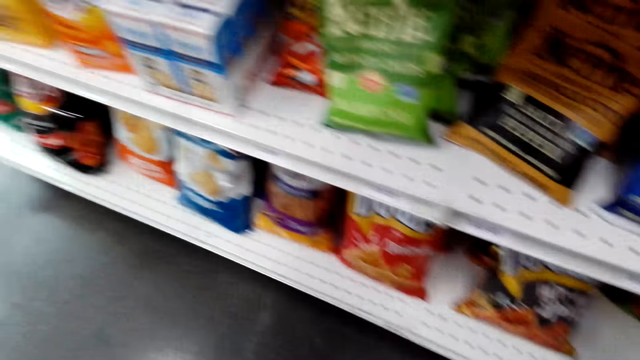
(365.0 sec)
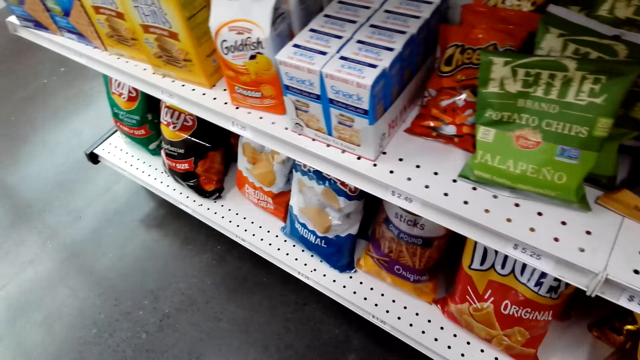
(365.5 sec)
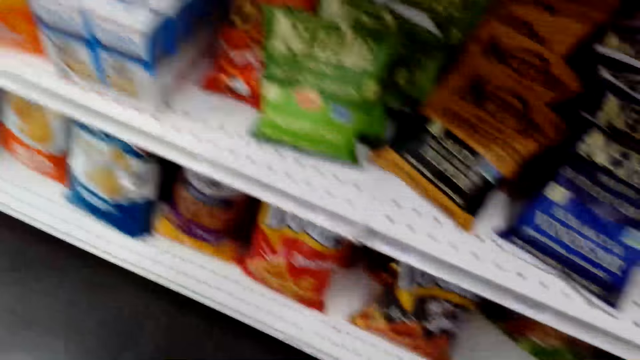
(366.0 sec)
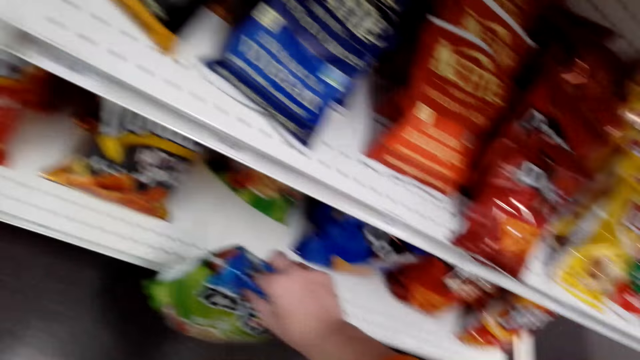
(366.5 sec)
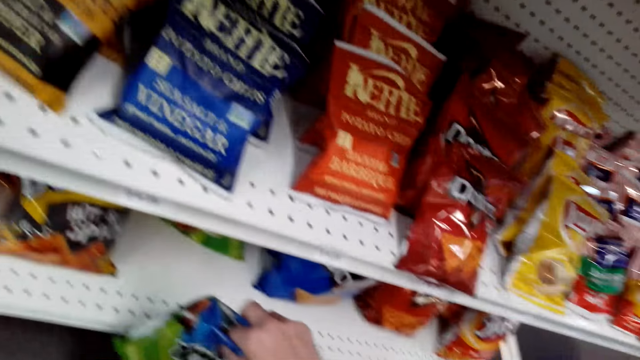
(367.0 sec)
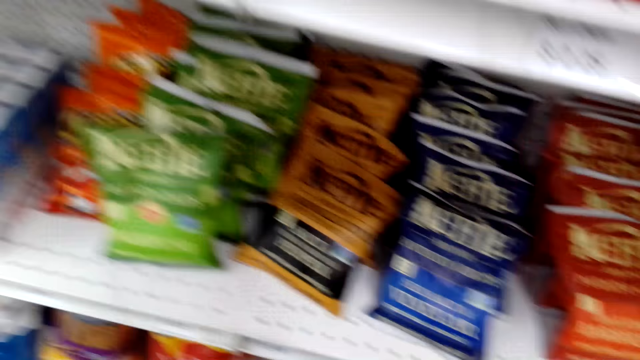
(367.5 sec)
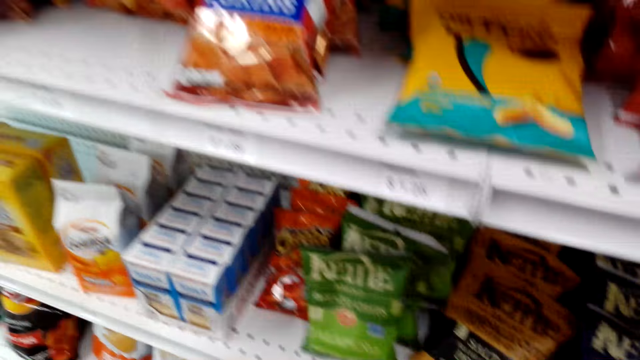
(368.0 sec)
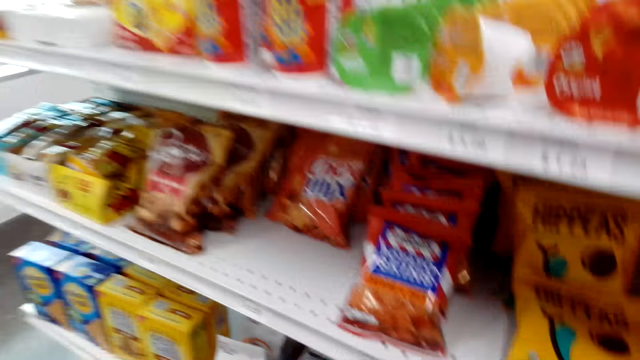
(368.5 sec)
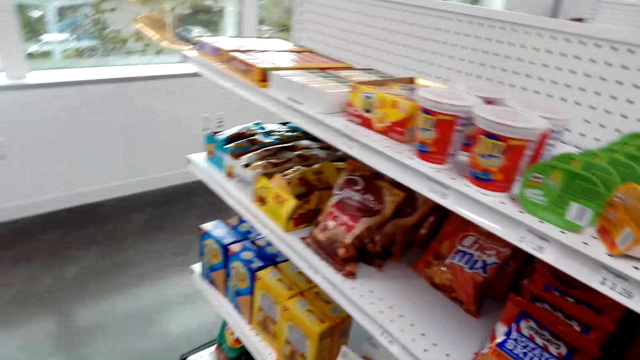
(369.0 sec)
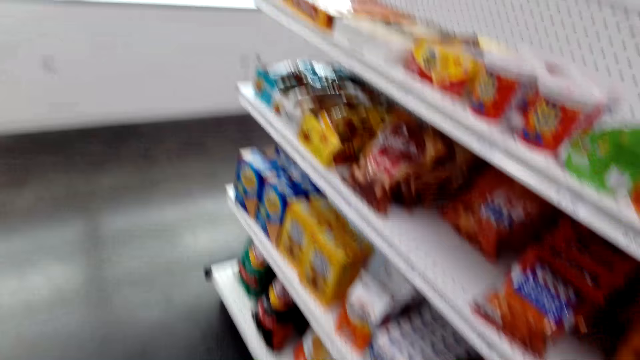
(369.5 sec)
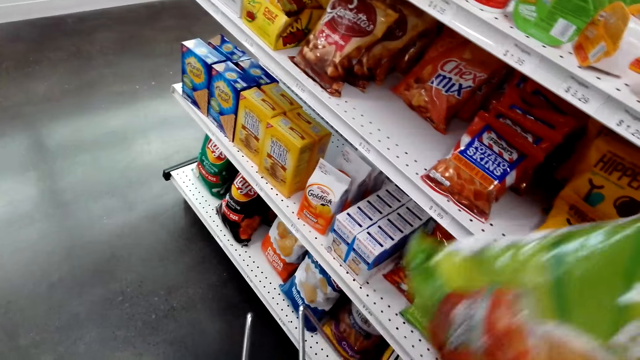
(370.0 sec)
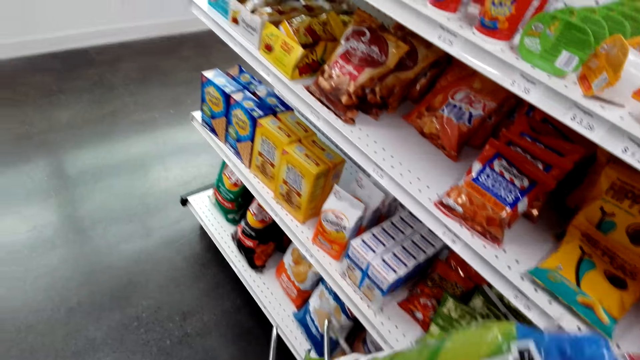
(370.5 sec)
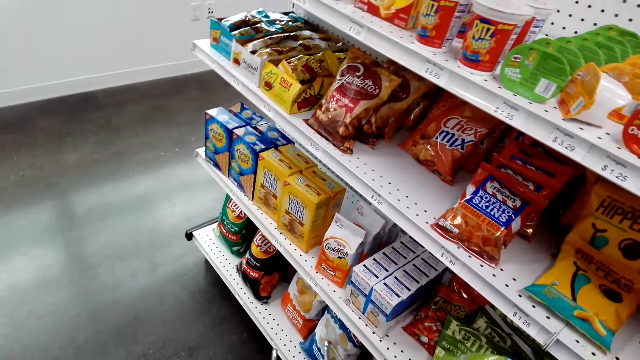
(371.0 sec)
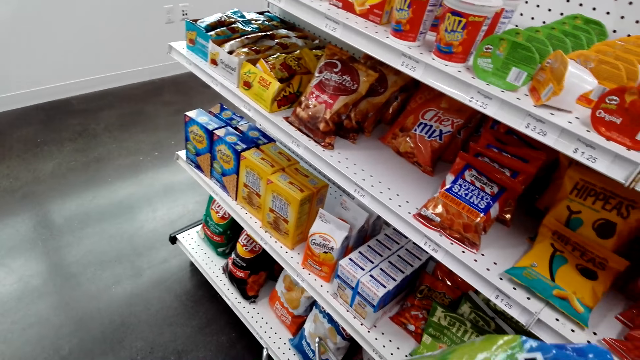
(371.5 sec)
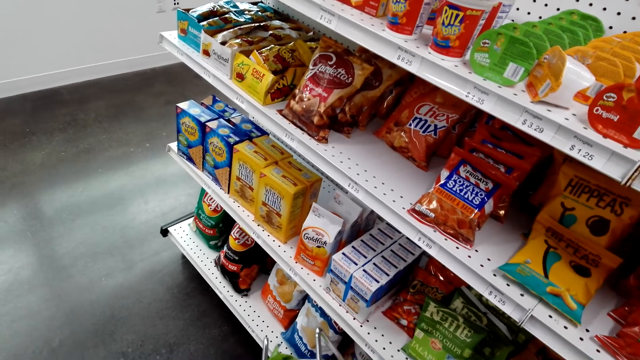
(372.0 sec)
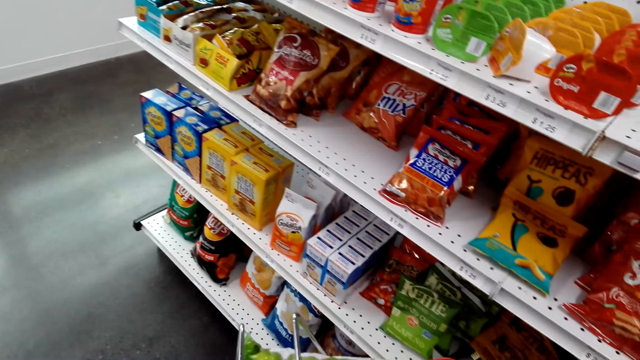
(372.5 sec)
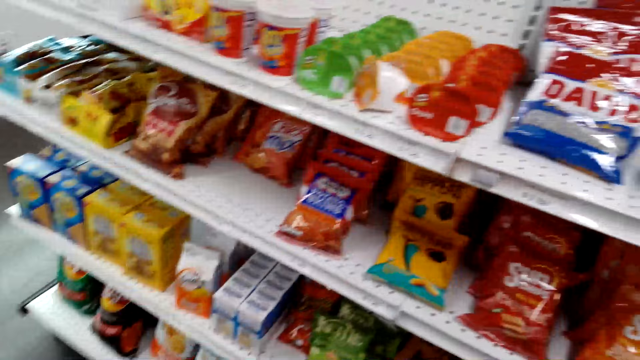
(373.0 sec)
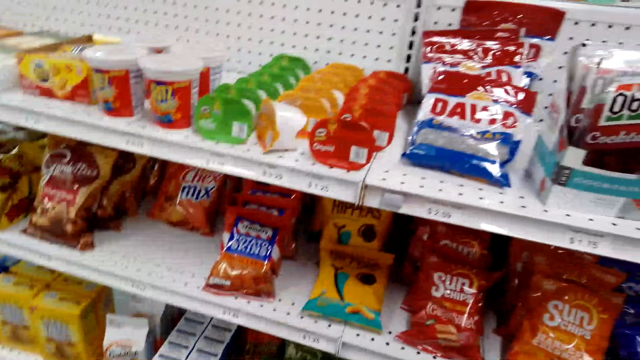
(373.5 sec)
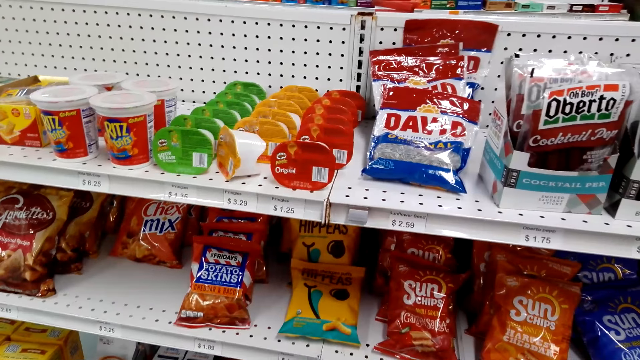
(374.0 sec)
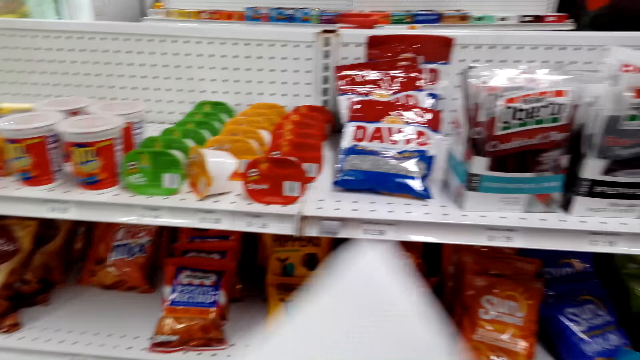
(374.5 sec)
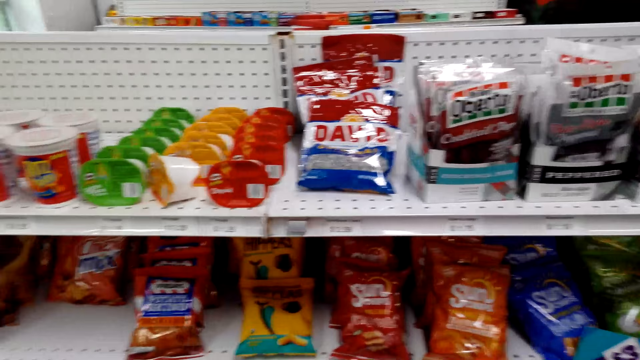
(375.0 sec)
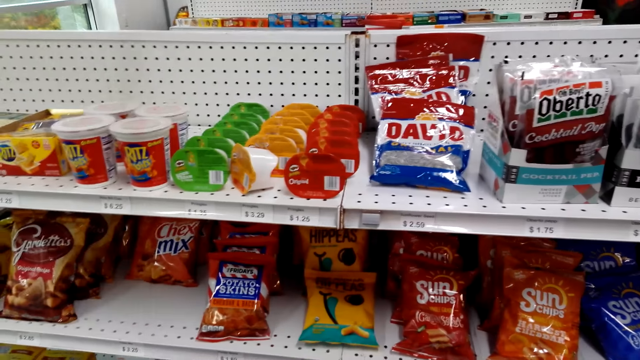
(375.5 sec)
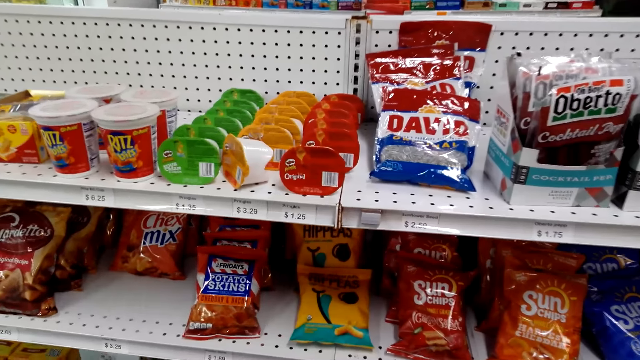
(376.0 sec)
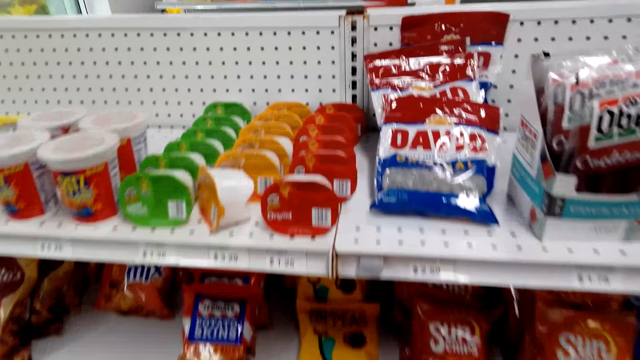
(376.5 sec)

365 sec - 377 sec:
The camera wearer looks around. They turn around and put a toastilla in the shopping basket. They look around.

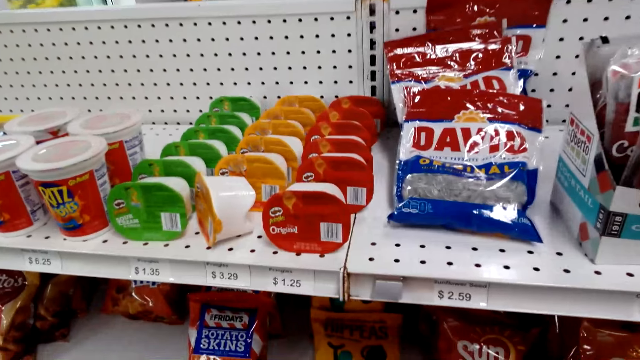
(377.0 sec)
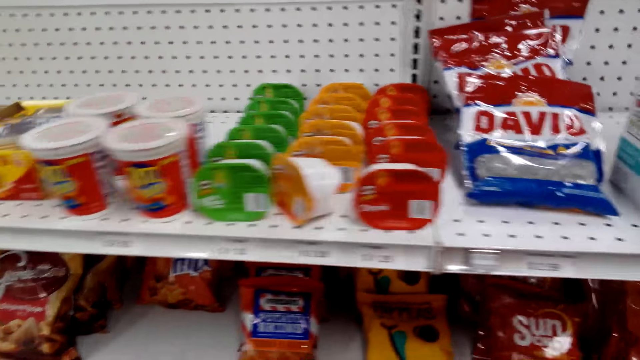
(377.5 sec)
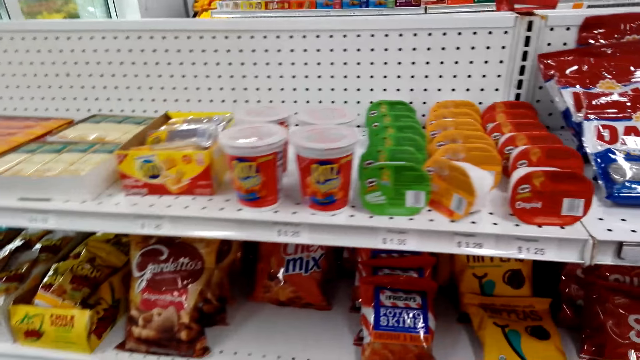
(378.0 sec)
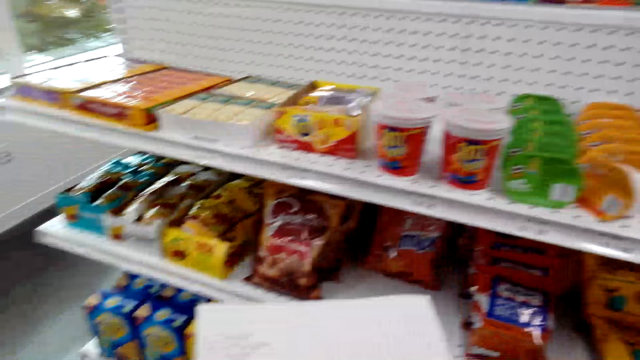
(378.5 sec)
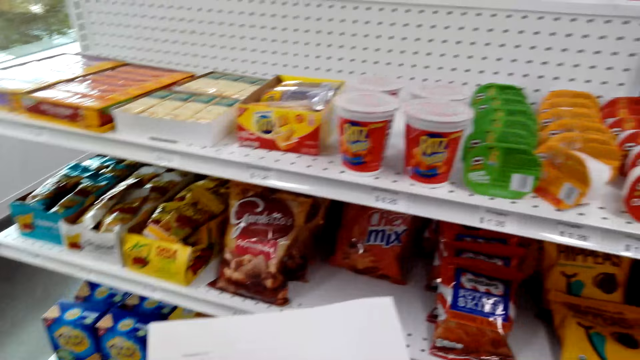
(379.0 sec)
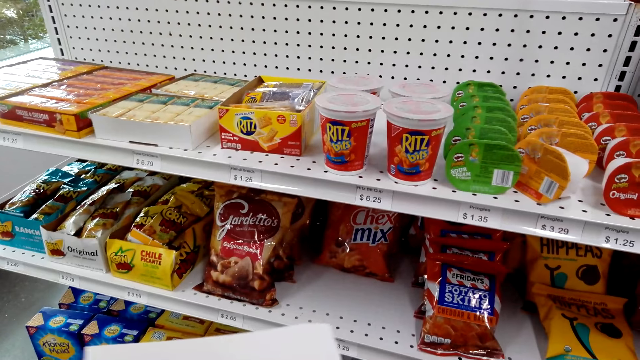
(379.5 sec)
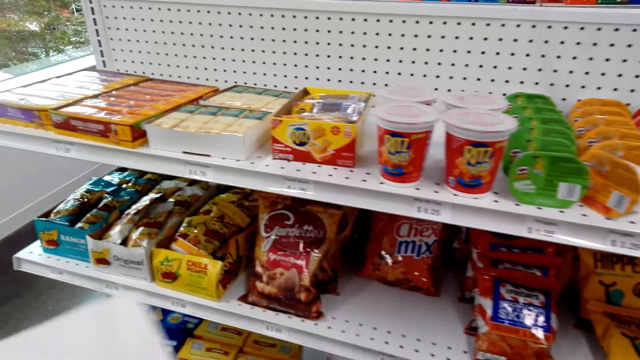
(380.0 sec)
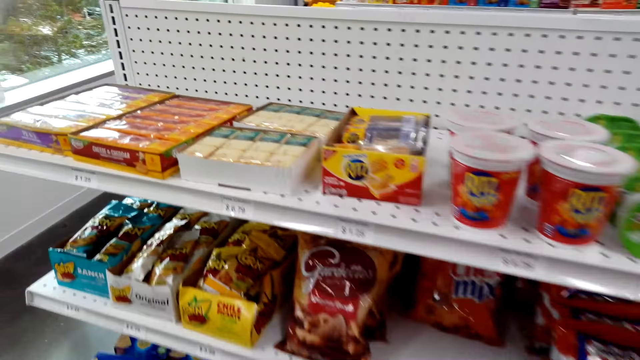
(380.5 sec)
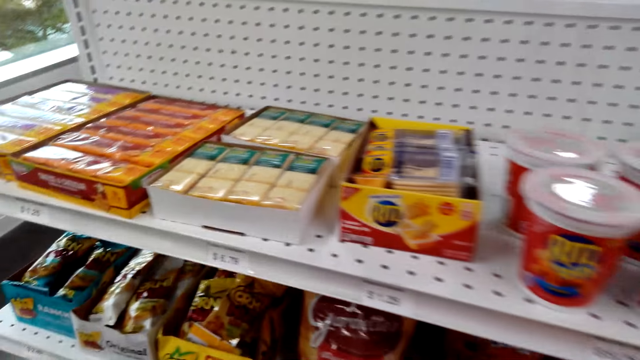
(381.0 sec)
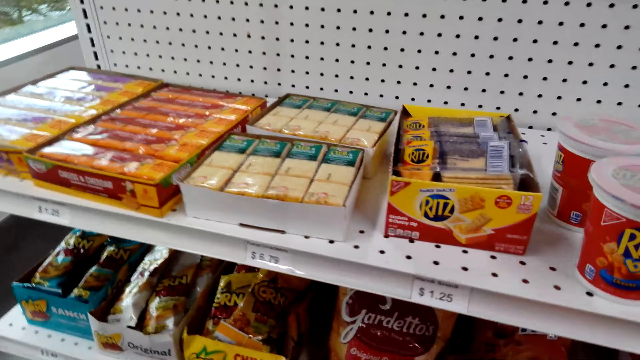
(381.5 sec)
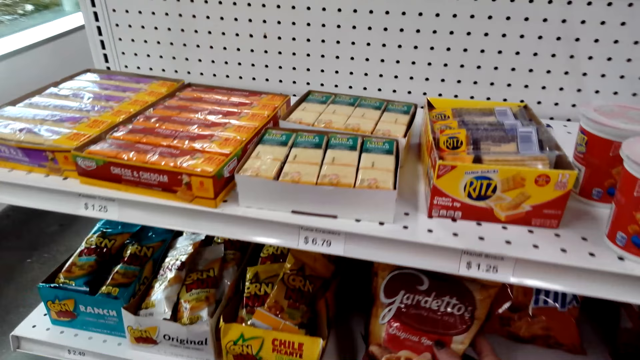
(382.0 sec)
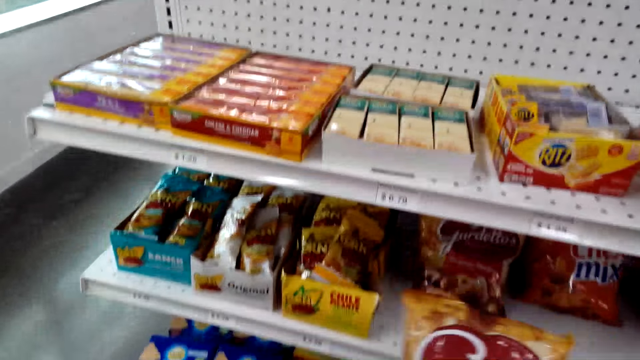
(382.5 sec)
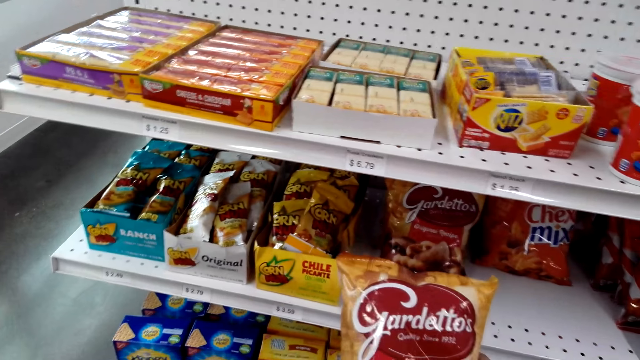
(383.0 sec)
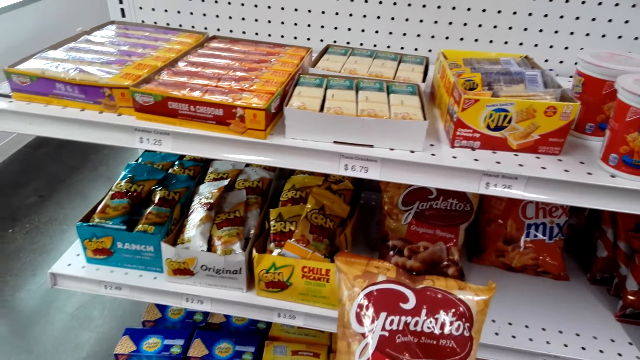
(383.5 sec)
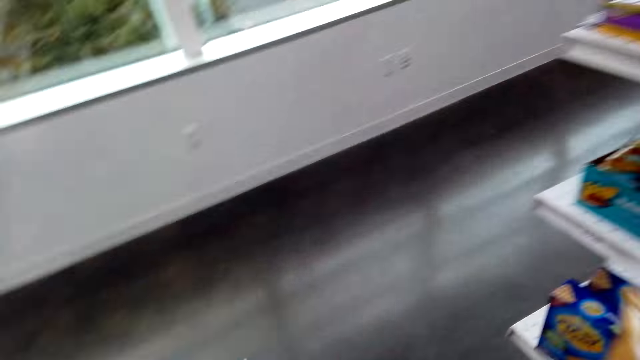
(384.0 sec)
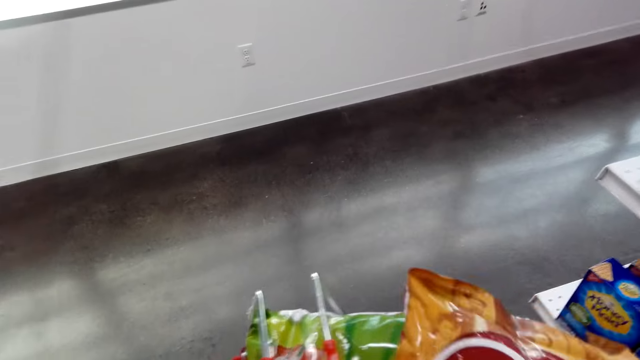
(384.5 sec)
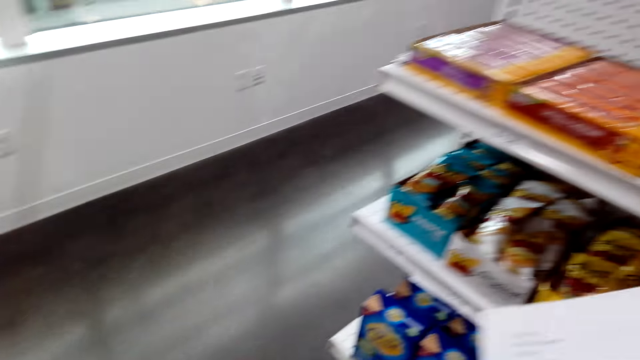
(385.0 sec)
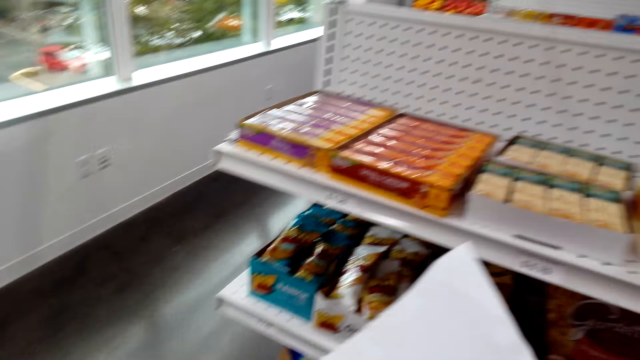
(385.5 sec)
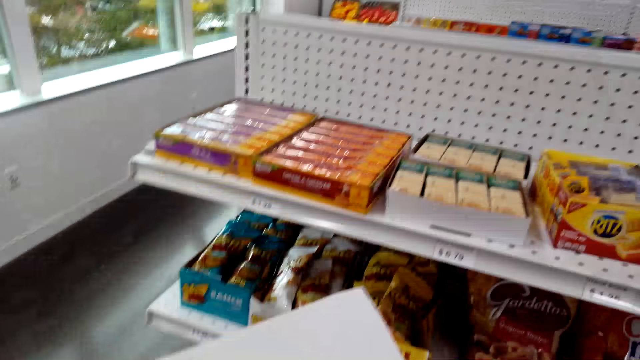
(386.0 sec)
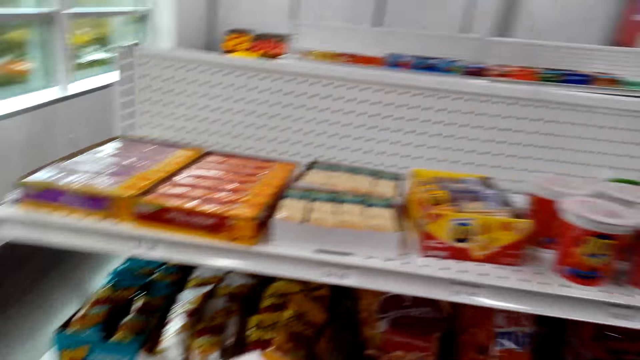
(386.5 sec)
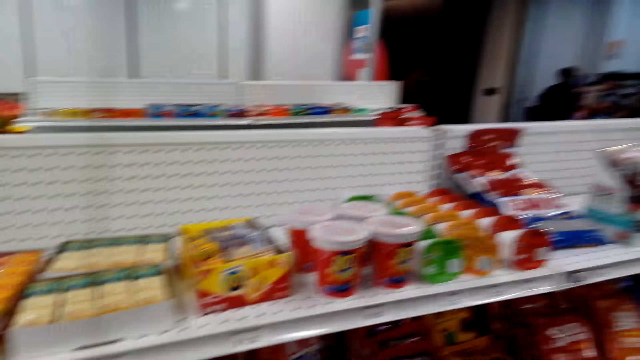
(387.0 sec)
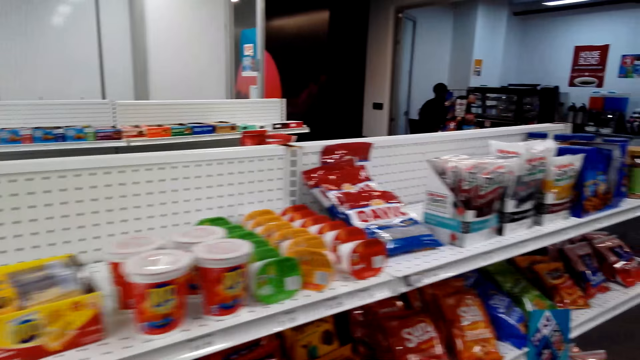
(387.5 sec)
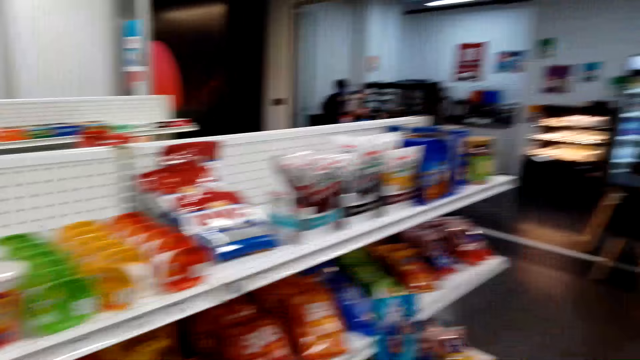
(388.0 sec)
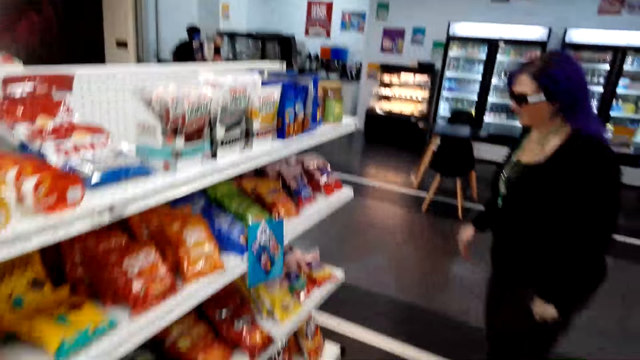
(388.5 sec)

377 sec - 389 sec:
The camera wearer looks around. They stare at the list. They pick up a snack and put the snack in the shopping basket. They look around.
